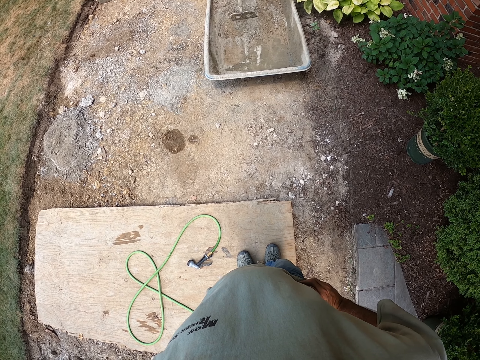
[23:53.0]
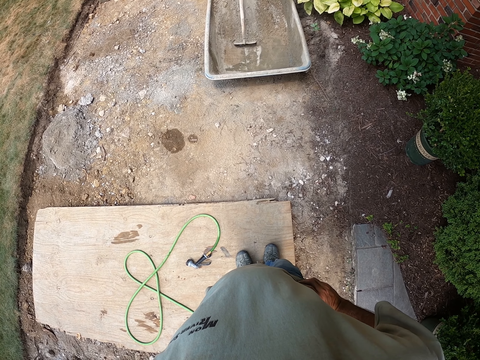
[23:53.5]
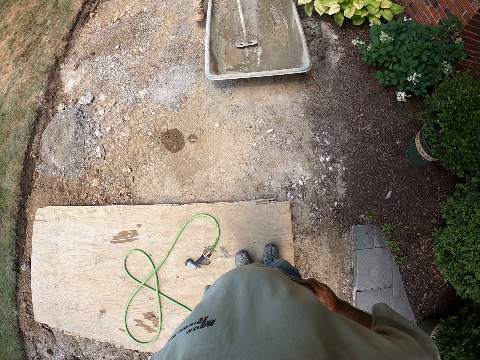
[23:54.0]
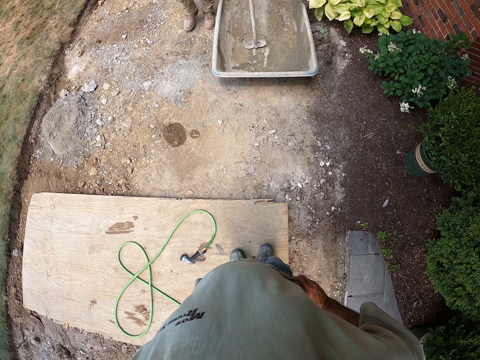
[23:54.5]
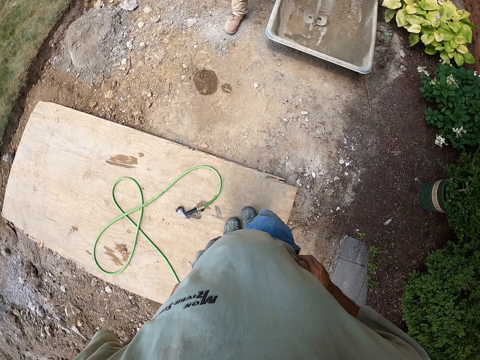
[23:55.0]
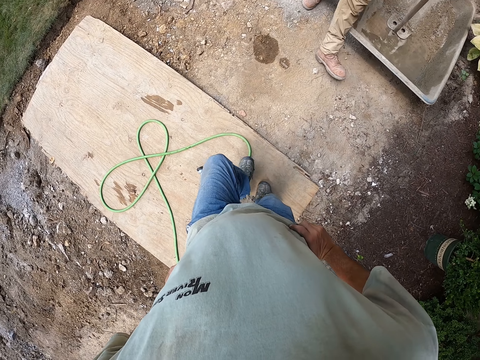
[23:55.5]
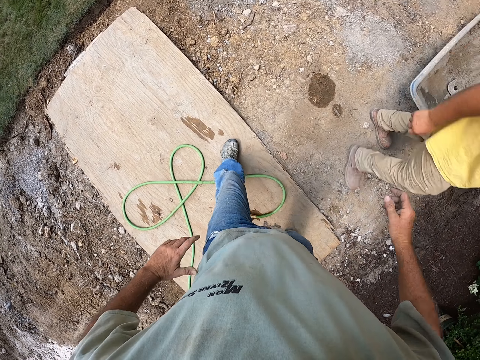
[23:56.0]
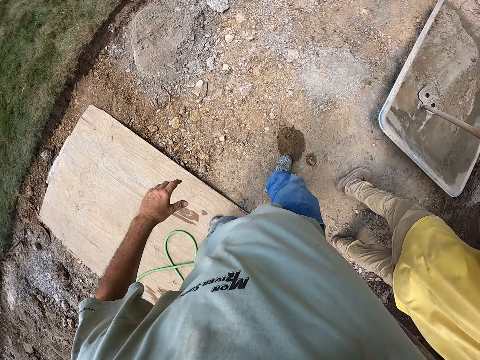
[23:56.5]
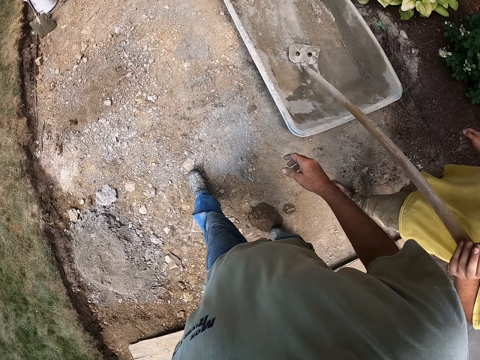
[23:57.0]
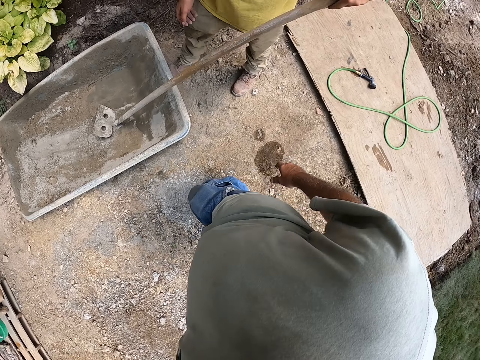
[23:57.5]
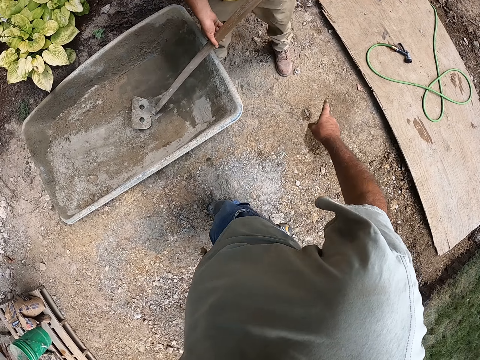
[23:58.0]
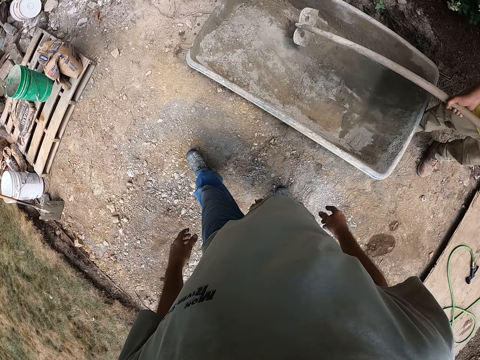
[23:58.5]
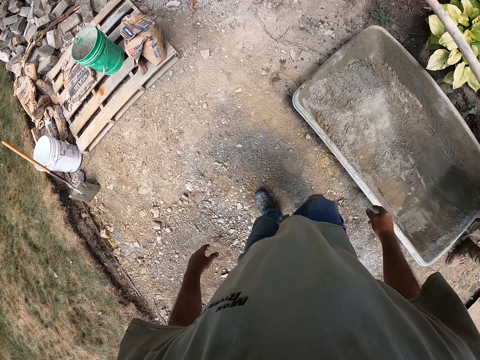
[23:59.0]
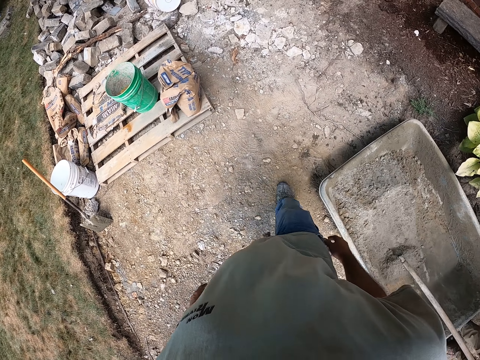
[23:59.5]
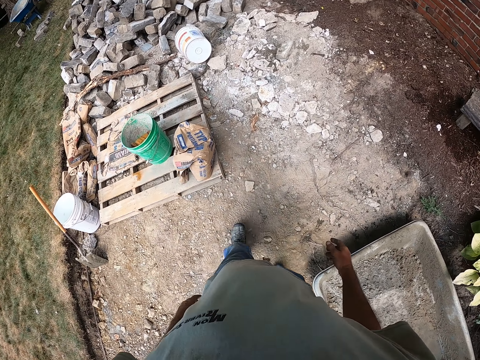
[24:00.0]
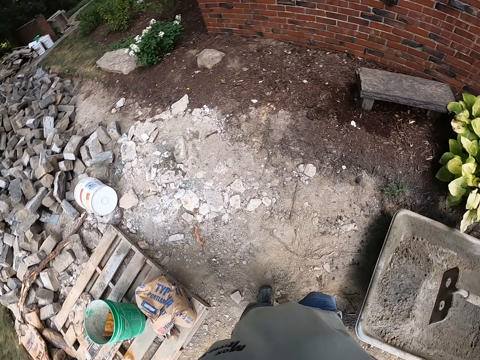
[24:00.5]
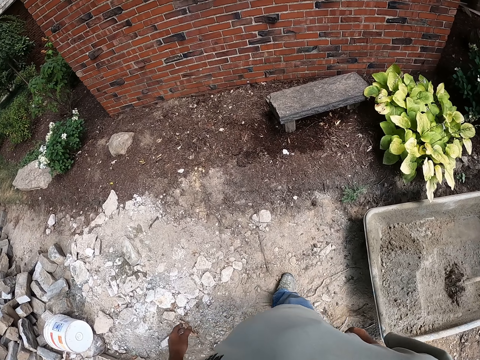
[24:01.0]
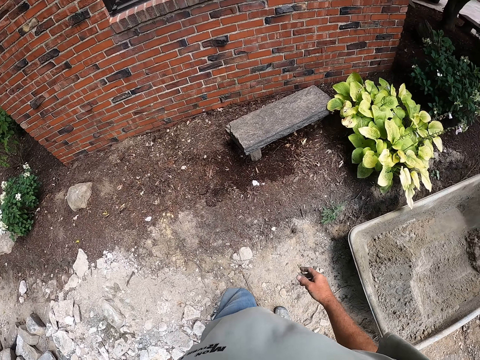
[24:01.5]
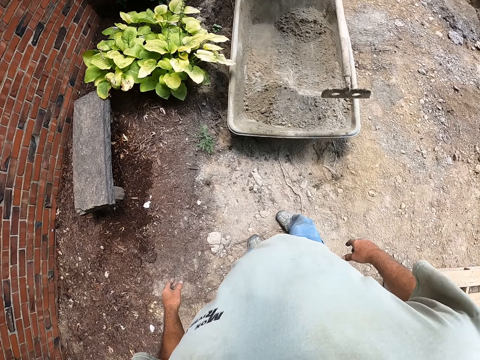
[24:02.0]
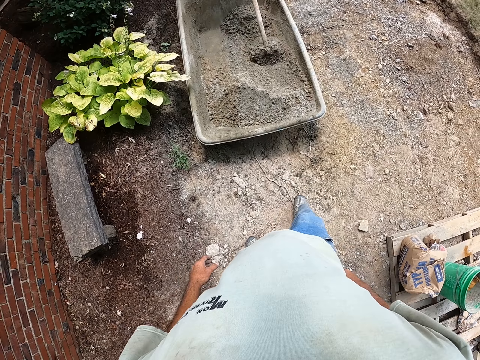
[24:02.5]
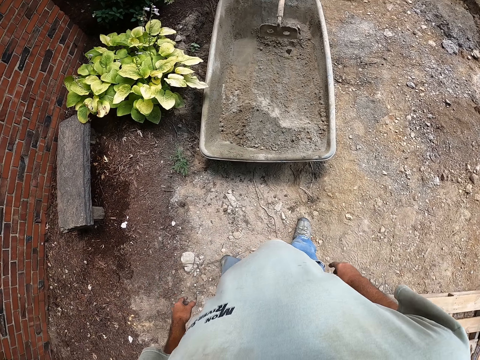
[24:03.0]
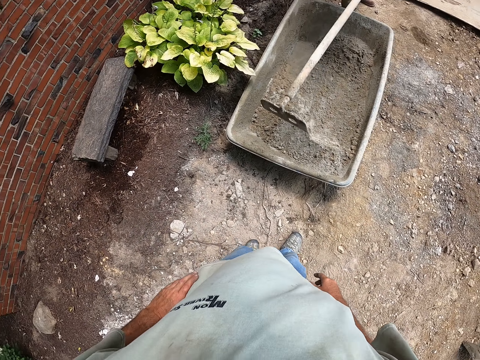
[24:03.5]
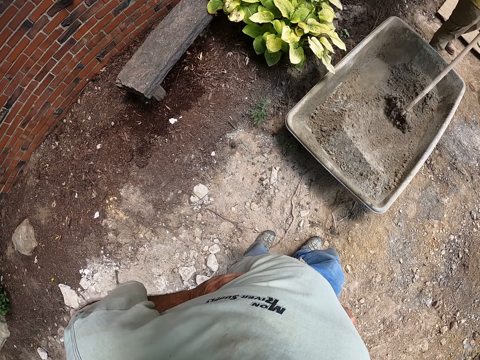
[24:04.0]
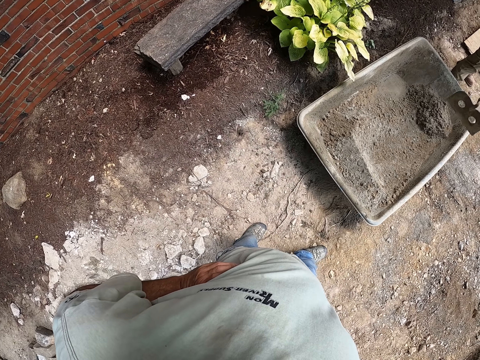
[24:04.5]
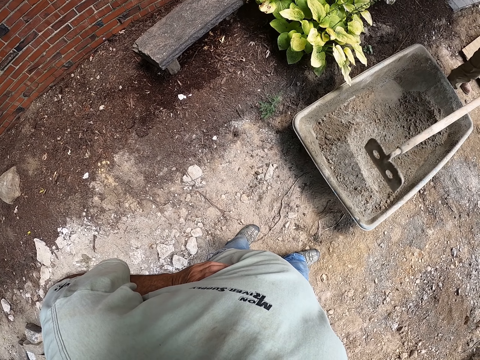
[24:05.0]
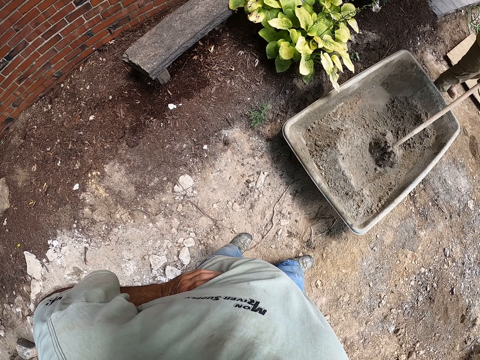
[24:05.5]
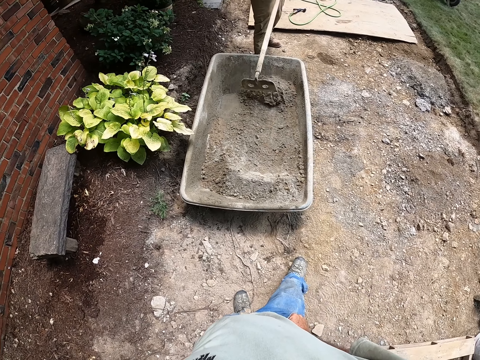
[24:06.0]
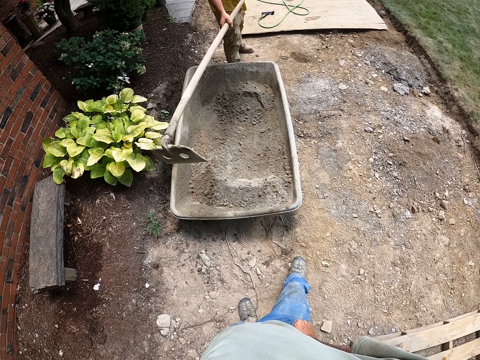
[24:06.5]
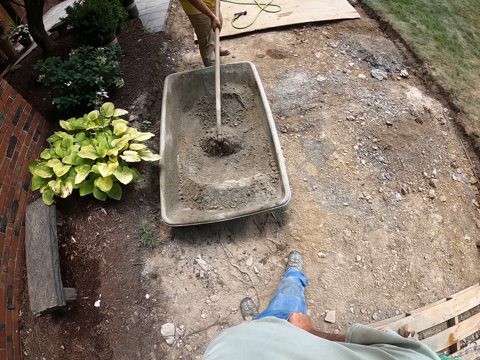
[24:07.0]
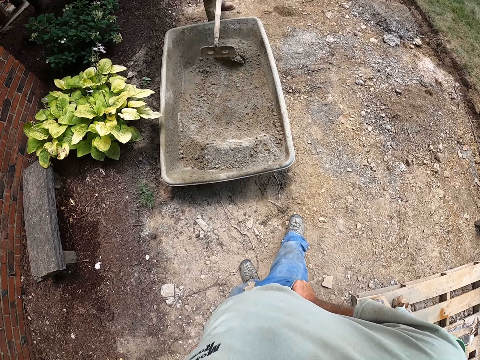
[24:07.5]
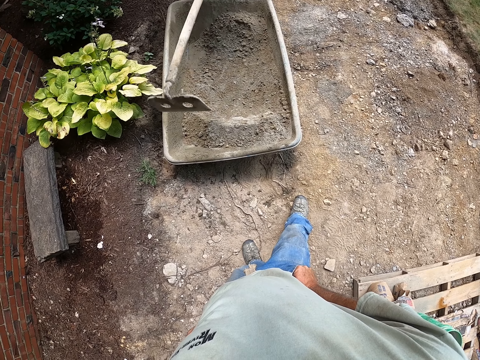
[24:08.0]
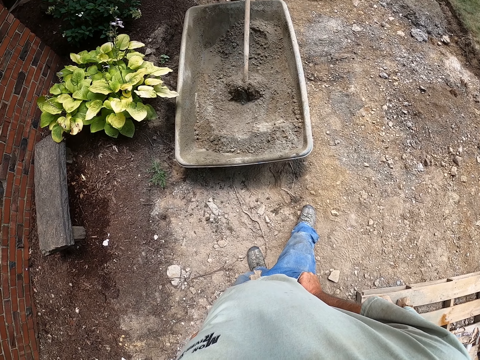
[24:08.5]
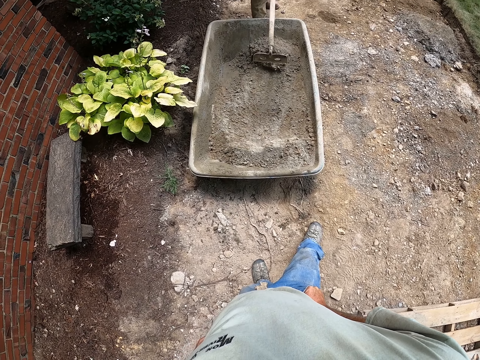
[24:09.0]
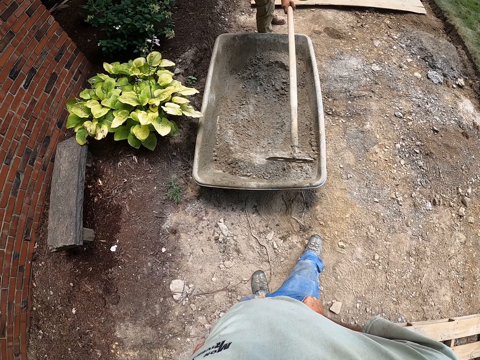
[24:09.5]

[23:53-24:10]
A man puts the shovel in the metallic basin and walks around. The camera wearer walks to the wheelbarrow. The man grabs the shovel. The camera wearer holds the hoe. The man mixes the cement and sand with the shovel. The camera wearer stands.

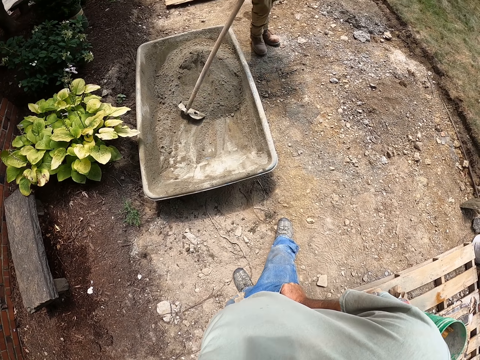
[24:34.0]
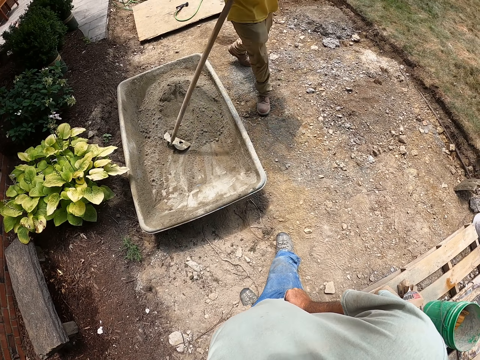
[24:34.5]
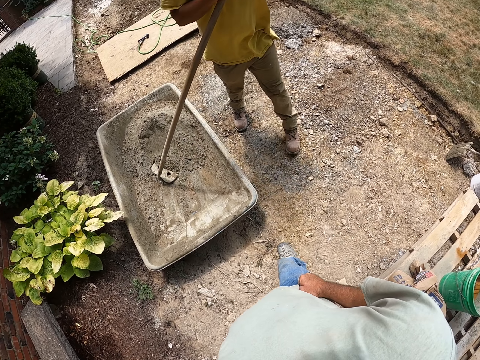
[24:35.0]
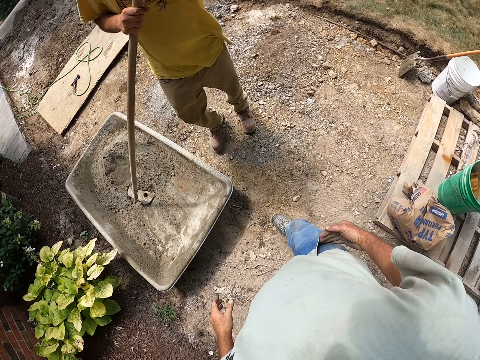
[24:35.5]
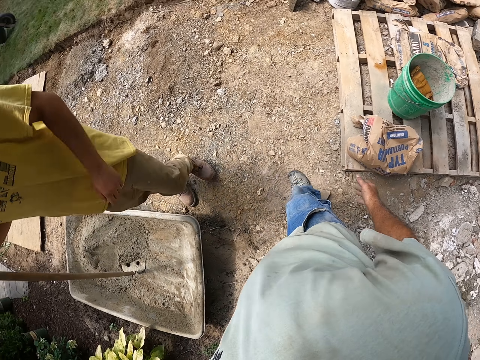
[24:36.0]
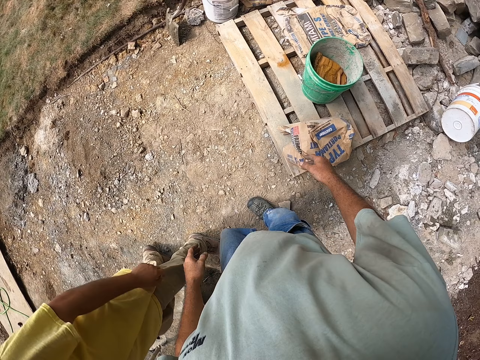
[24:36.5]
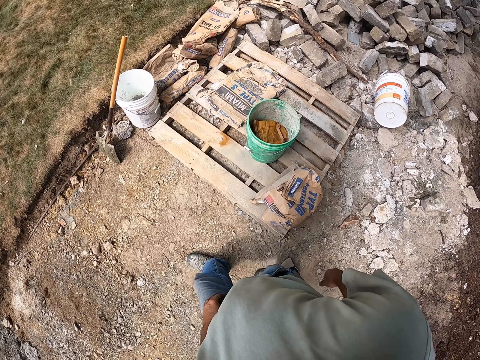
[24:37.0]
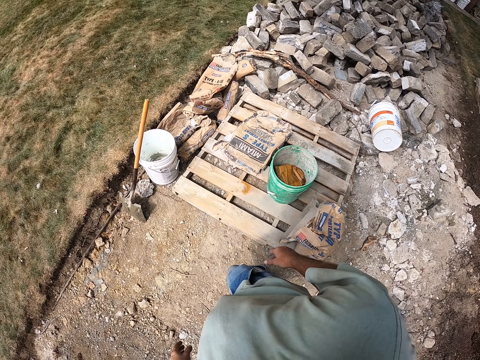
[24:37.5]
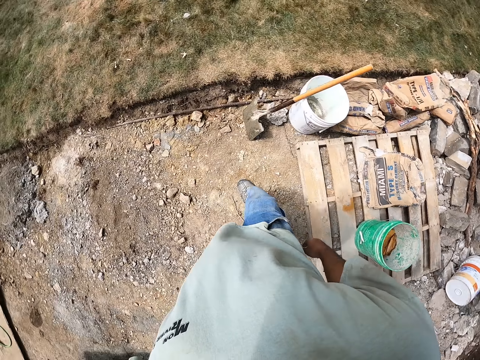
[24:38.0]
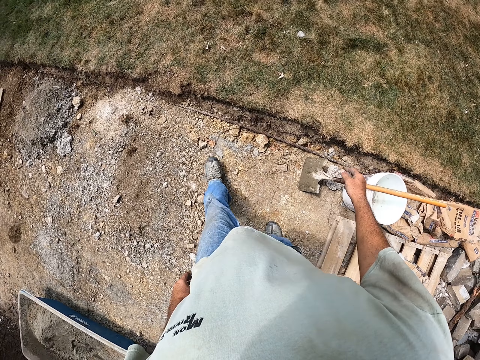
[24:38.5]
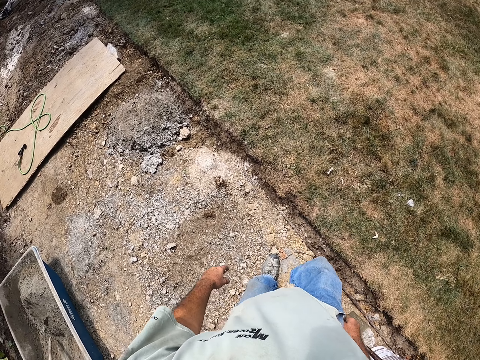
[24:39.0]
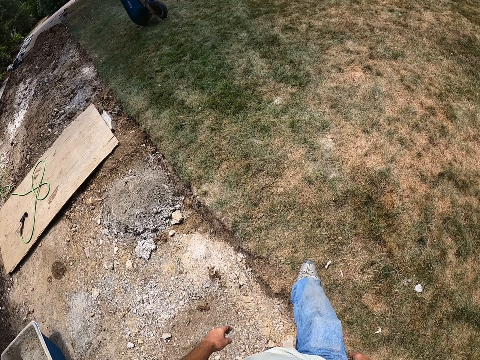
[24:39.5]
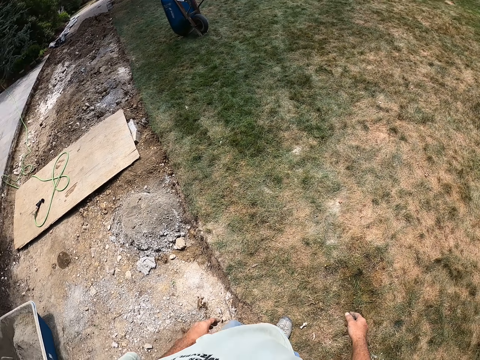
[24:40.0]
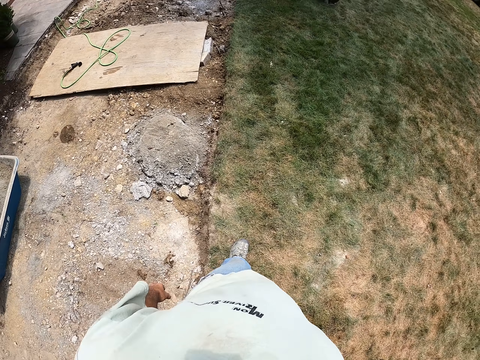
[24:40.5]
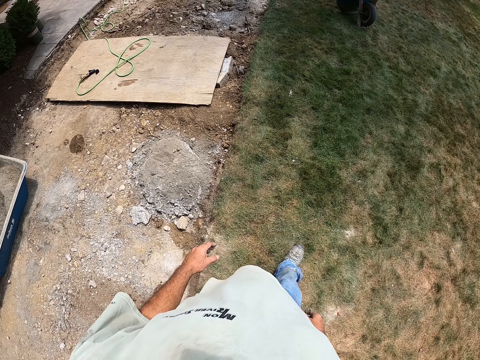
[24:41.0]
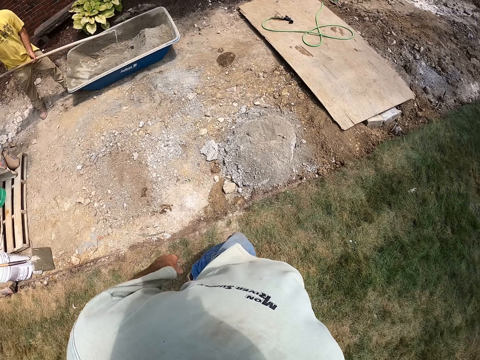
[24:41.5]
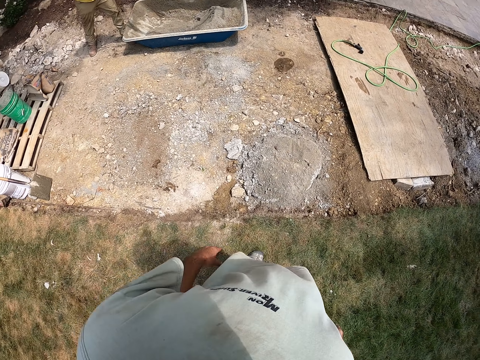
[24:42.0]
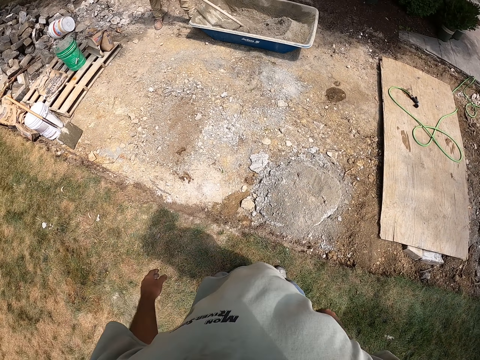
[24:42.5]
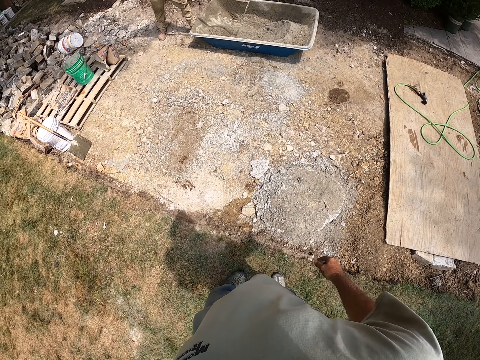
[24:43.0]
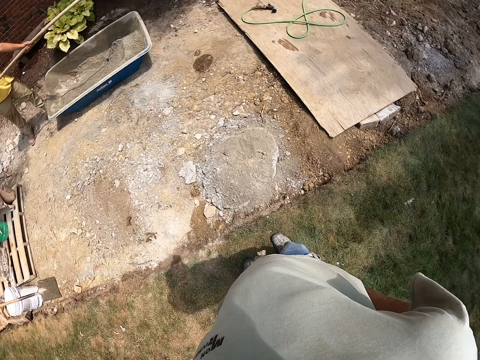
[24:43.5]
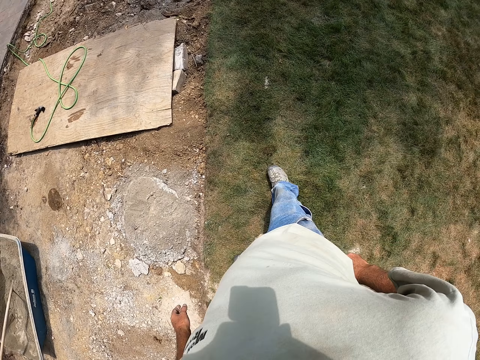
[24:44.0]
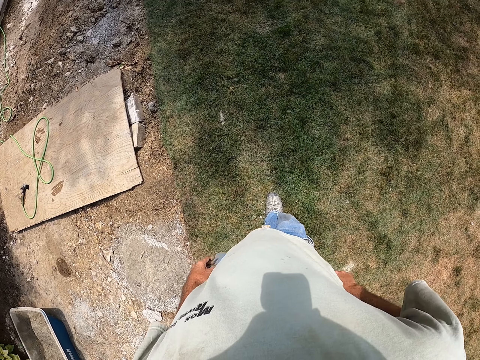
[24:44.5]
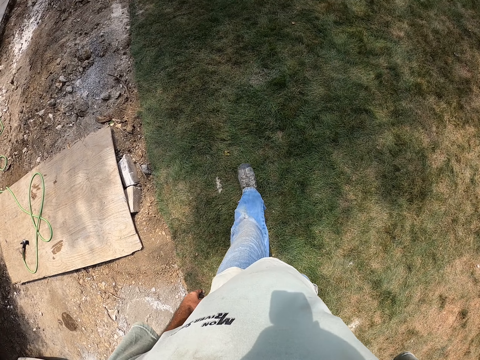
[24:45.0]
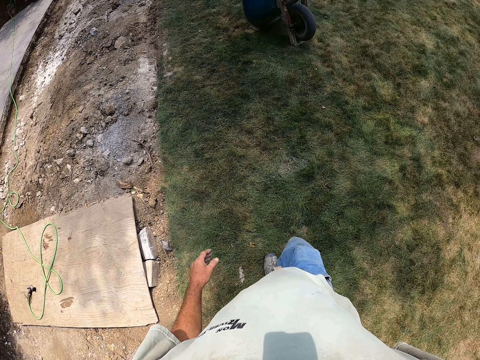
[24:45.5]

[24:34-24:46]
A man holds the hoe. The camera wearer walks on the ground, walks on the grass, and turns around.
